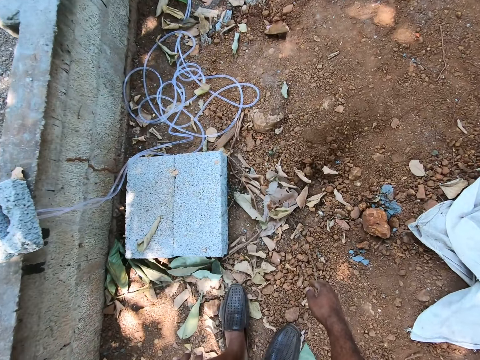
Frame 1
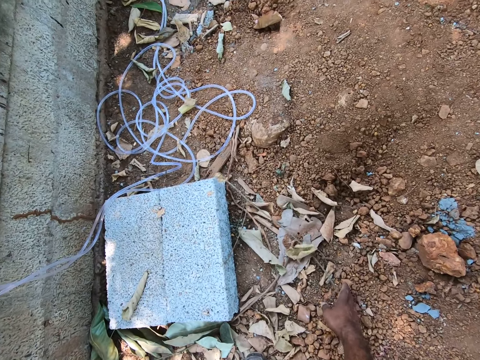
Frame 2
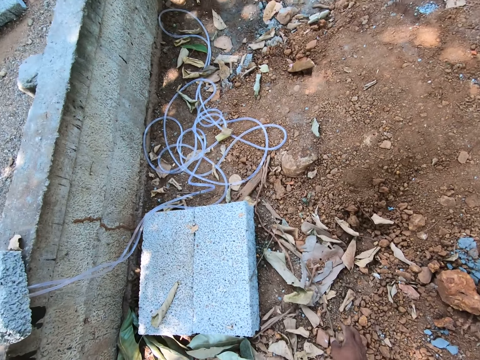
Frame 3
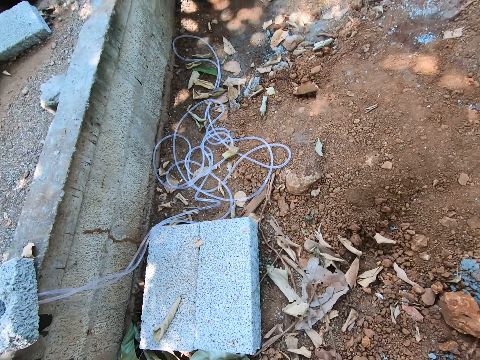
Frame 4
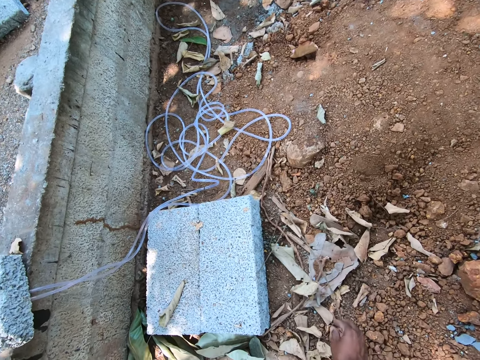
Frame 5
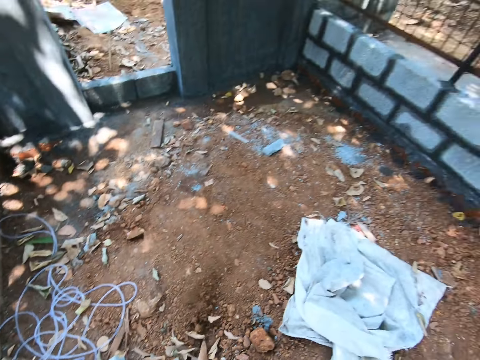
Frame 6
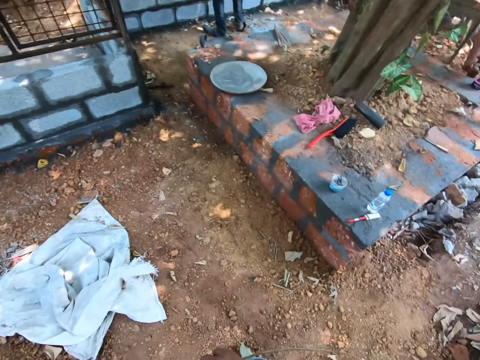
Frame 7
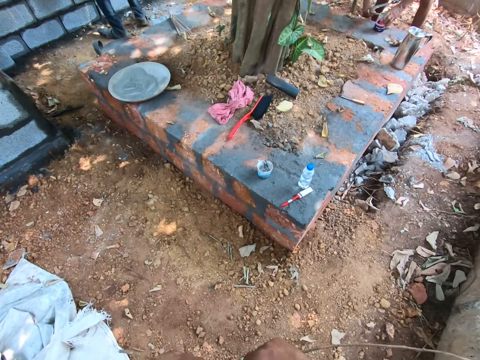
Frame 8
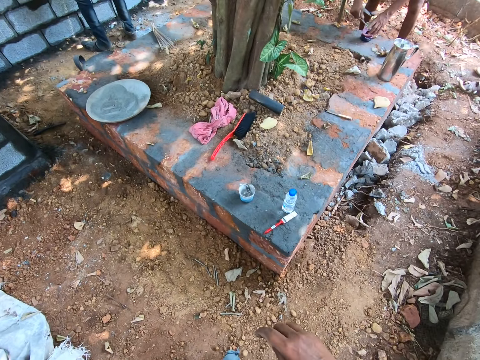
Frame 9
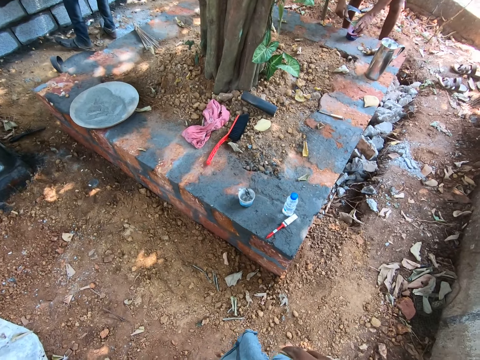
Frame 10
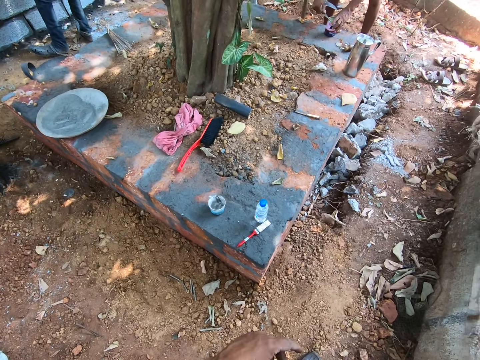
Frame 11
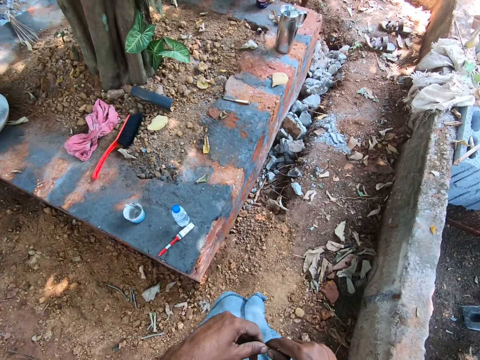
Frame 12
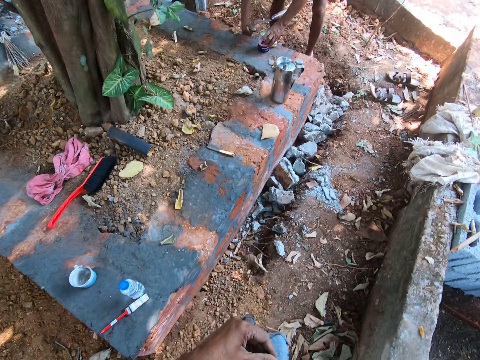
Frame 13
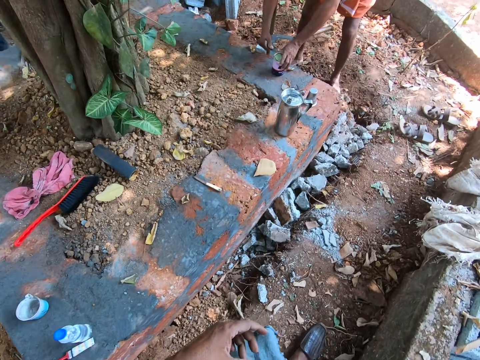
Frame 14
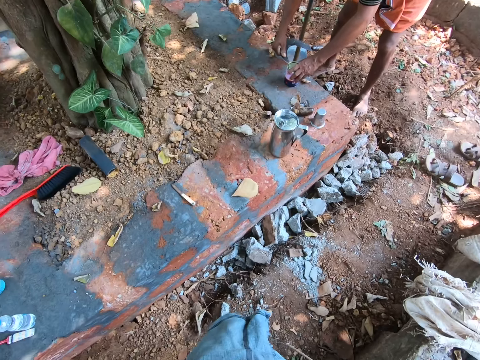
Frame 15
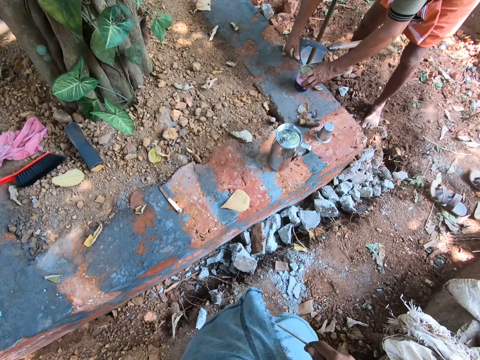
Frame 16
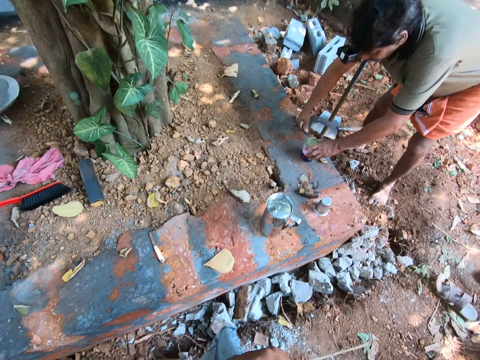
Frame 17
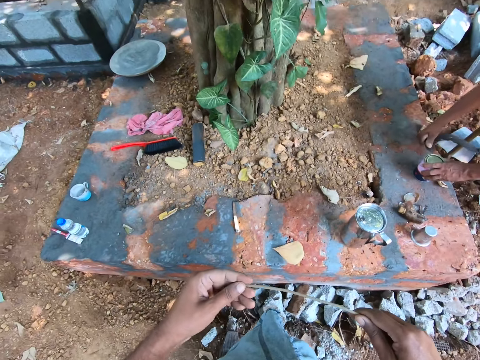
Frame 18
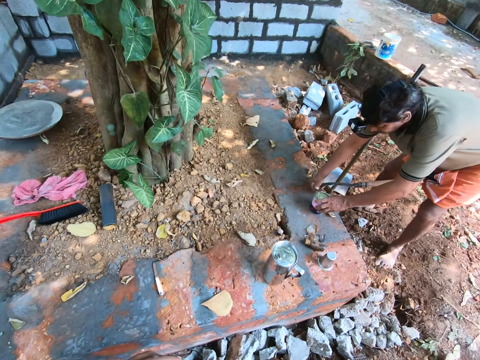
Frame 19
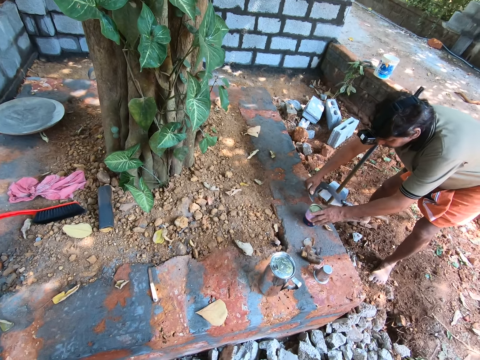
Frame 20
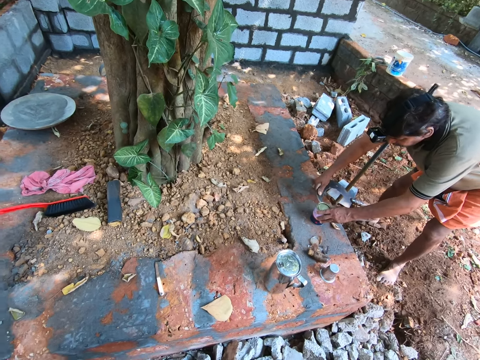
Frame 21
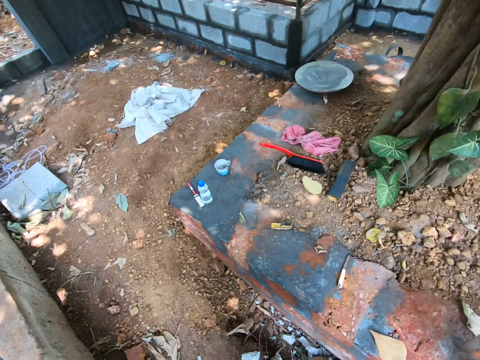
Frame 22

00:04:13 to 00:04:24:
The camera wearer picks up the stick from the ground. They walk away.

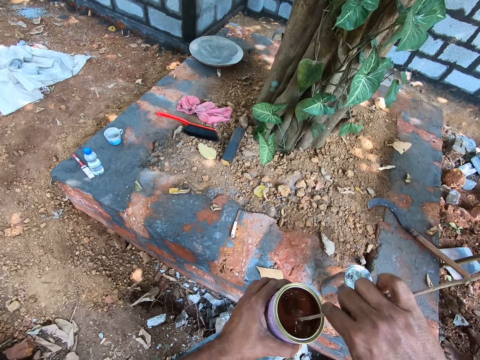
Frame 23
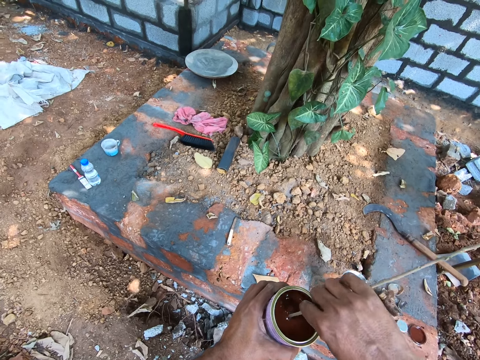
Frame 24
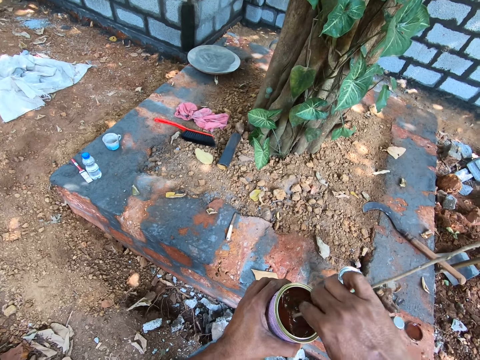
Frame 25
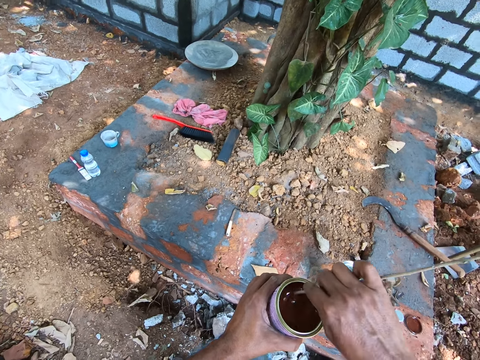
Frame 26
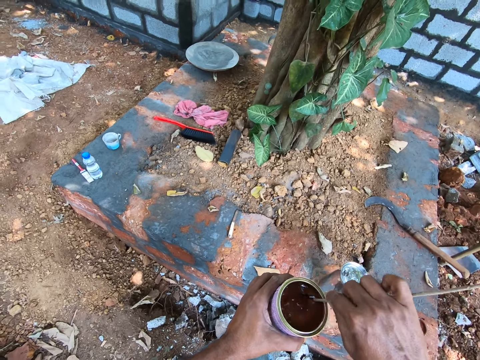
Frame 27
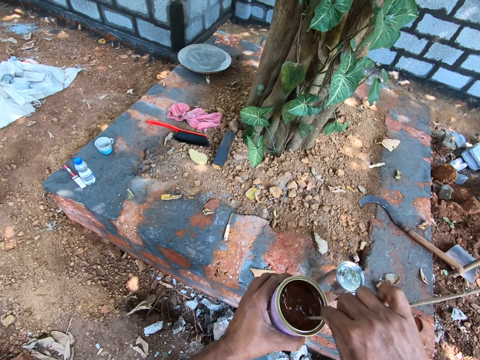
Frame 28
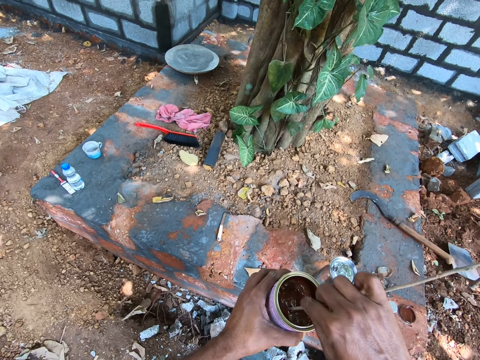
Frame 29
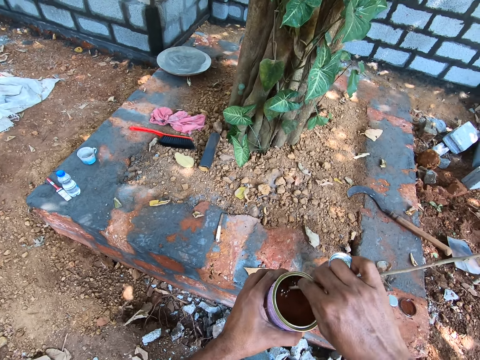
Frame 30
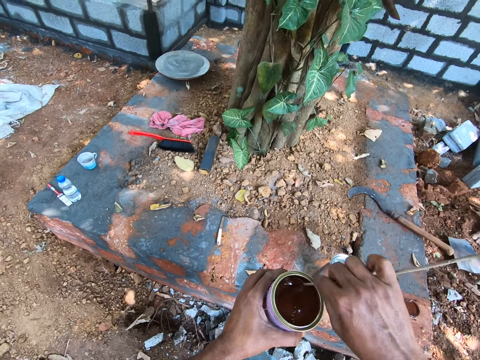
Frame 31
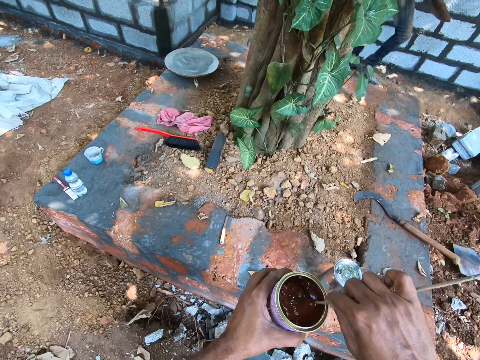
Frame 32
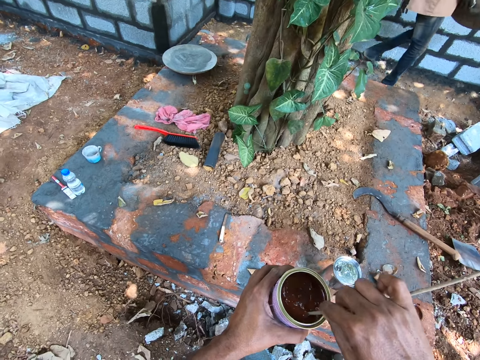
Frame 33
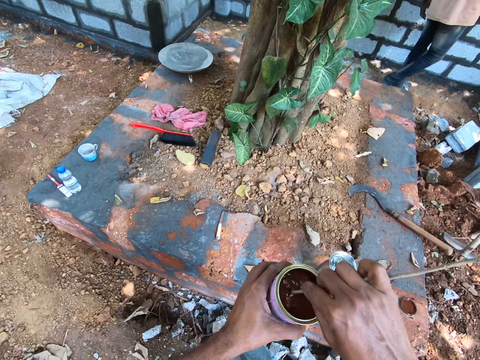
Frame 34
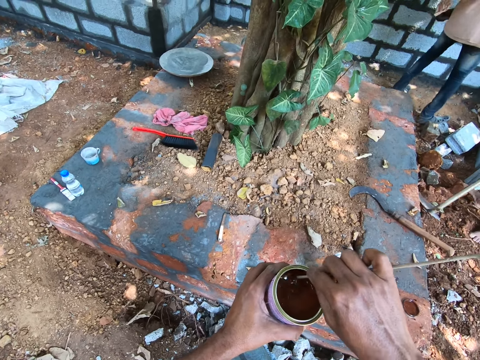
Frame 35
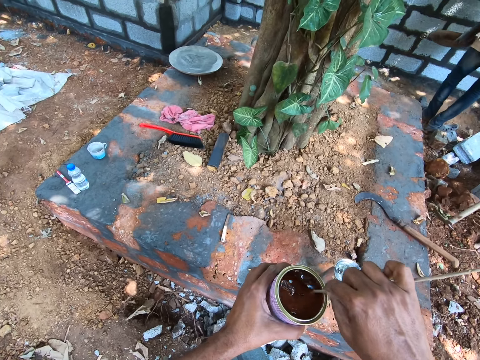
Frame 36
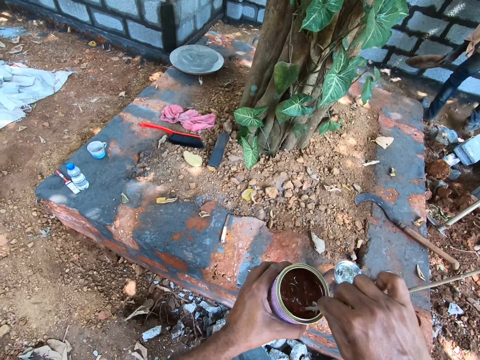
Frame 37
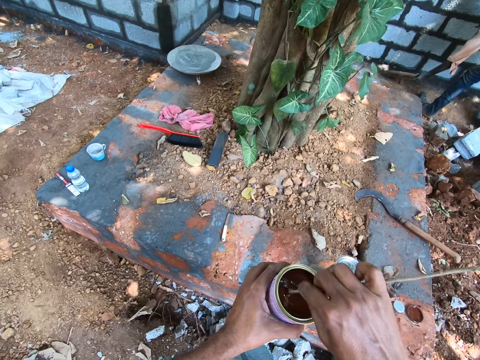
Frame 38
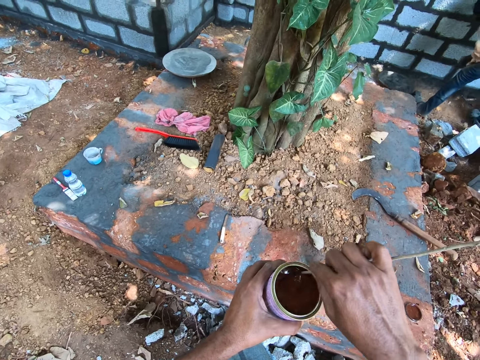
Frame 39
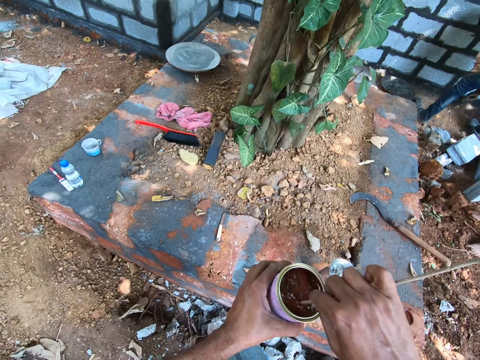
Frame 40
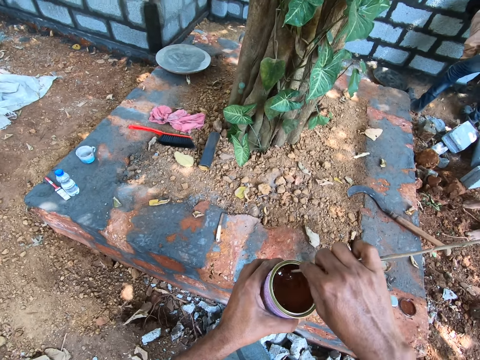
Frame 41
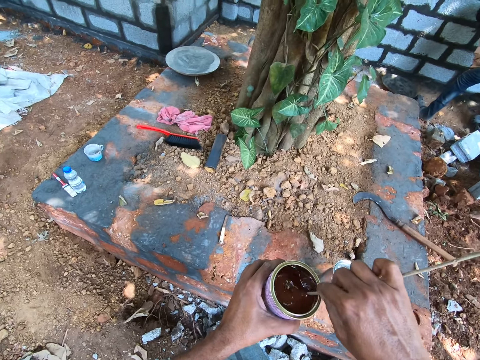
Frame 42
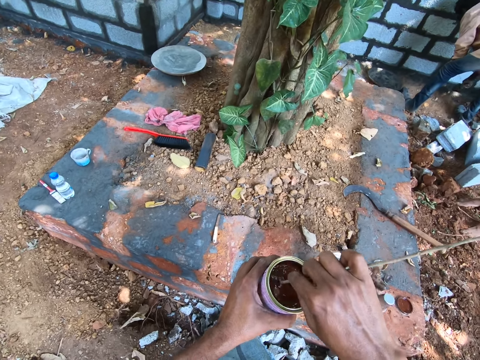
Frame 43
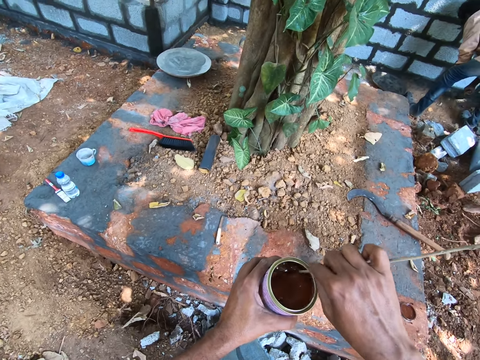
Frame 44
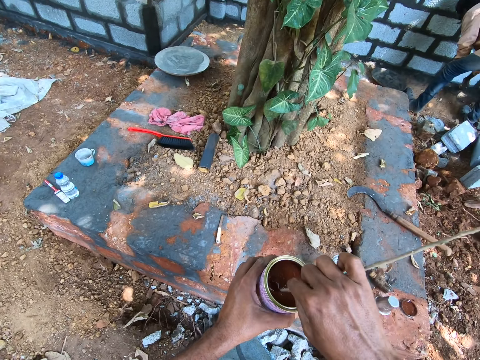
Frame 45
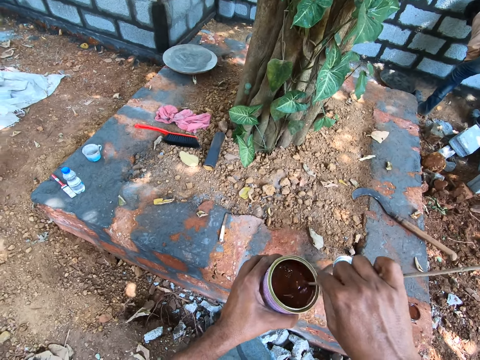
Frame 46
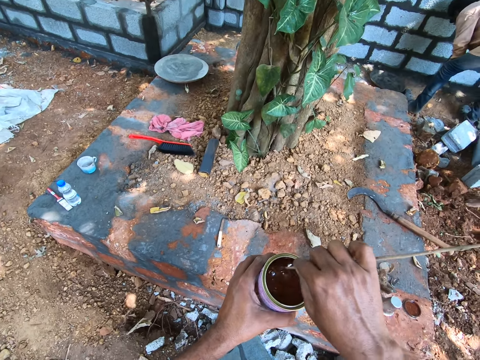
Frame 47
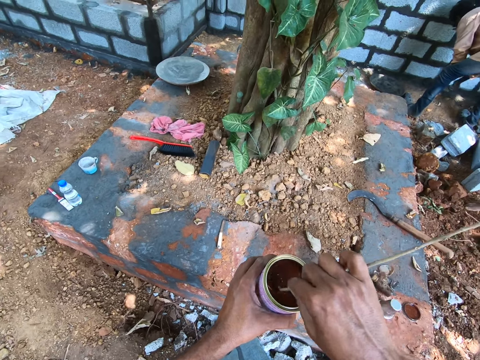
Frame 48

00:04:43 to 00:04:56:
The camera wearer stirs the paint with the stick. A man picks up the hoe and digs the soil.

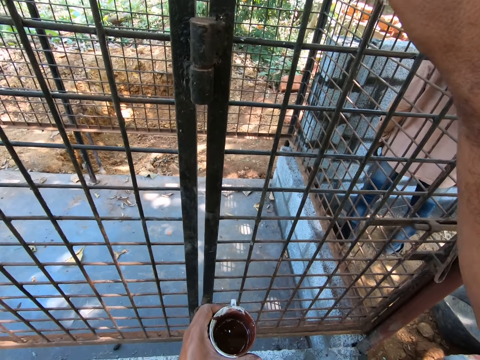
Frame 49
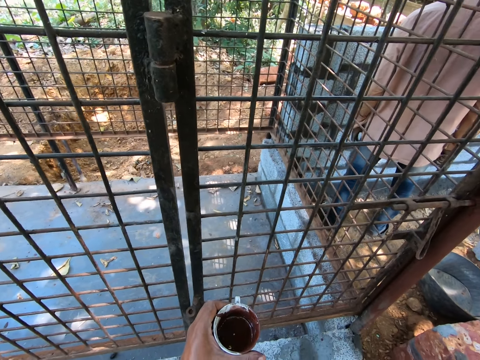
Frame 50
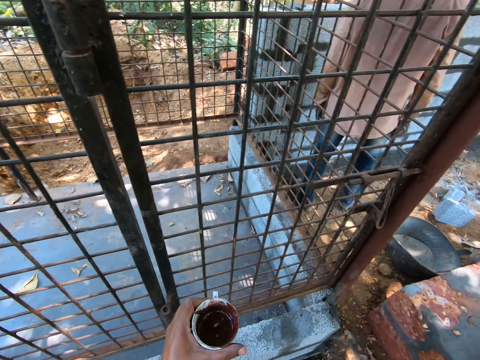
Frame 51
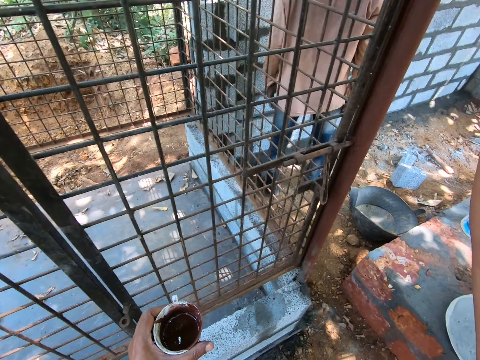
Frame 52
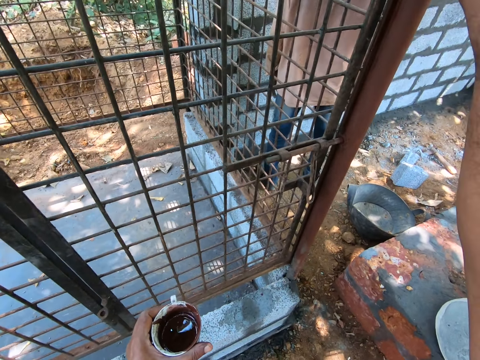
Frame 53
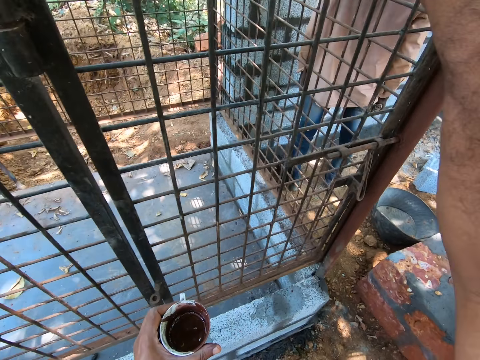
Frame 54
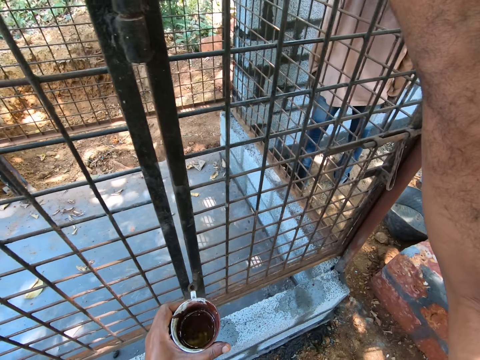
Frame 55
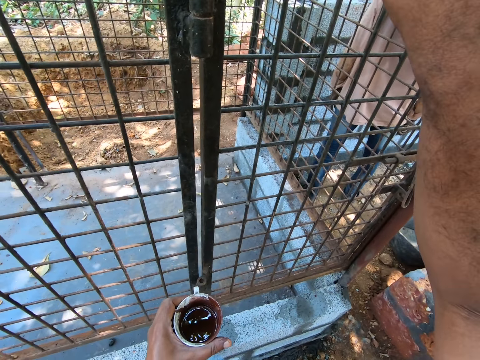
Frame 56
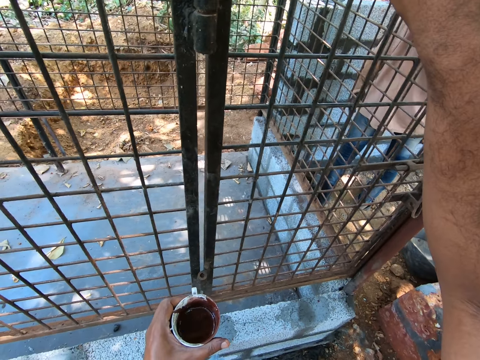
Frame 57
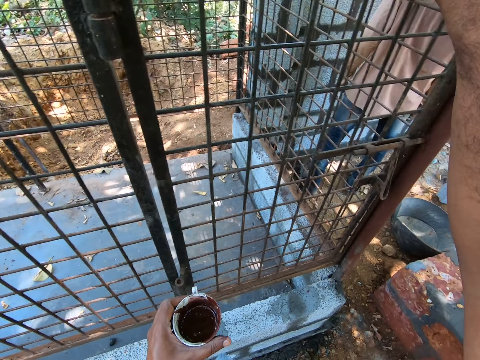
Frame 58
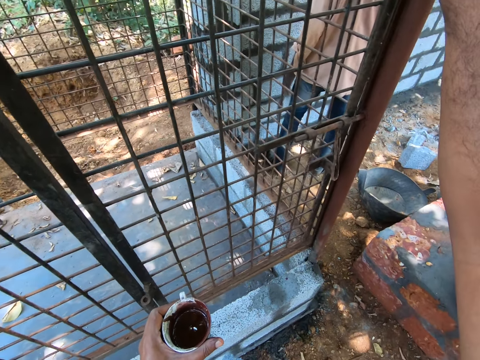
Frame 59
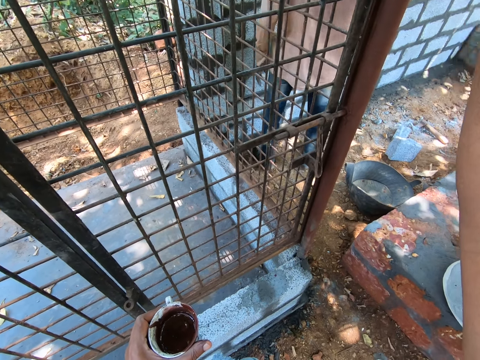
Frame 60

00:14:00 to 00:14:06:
The camera wearer paints the metal using a brush.
